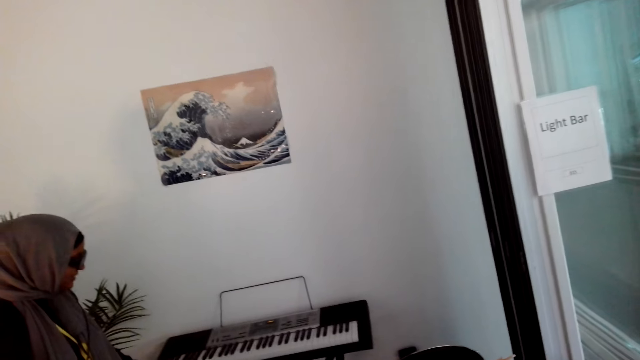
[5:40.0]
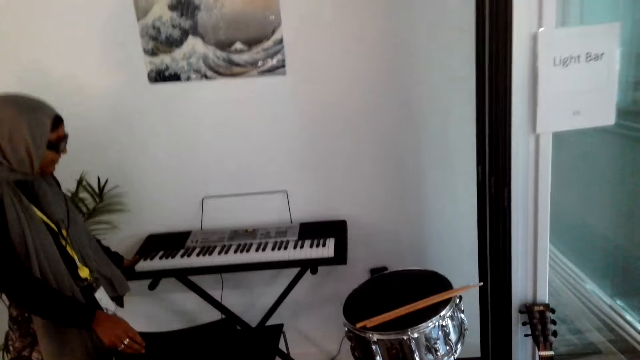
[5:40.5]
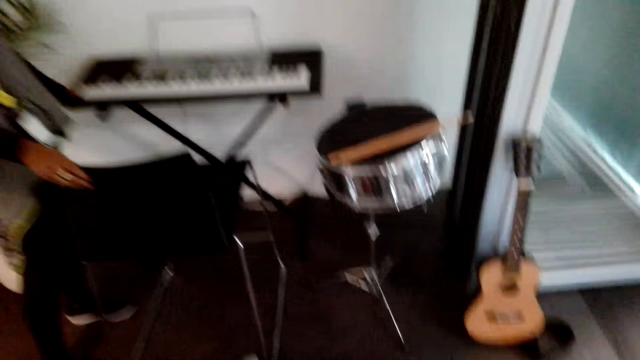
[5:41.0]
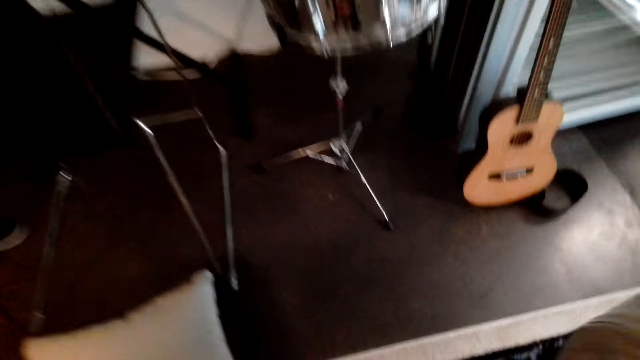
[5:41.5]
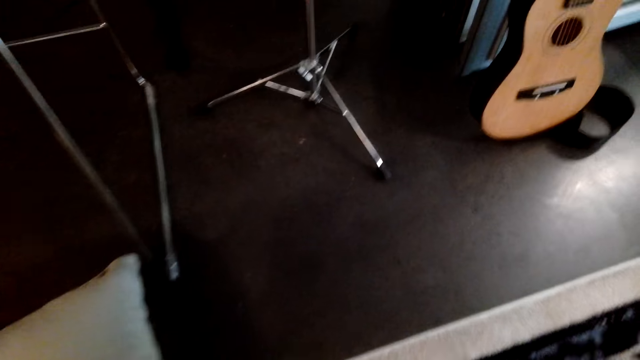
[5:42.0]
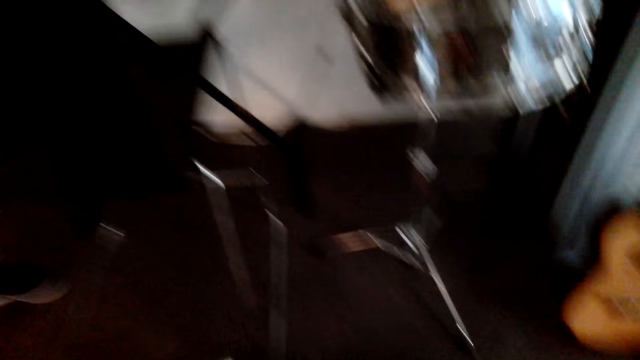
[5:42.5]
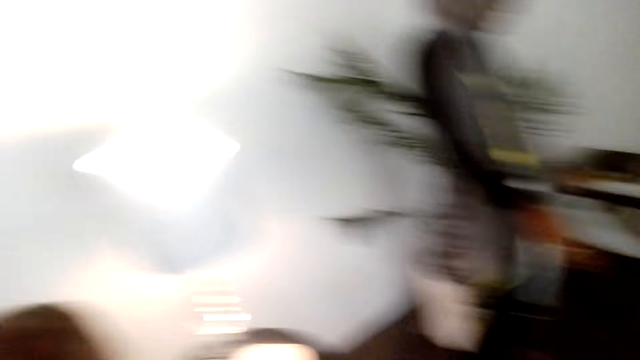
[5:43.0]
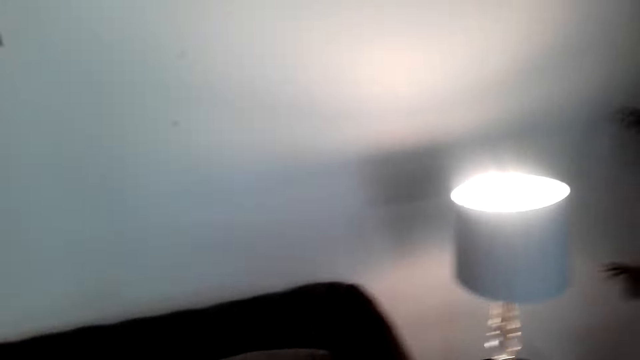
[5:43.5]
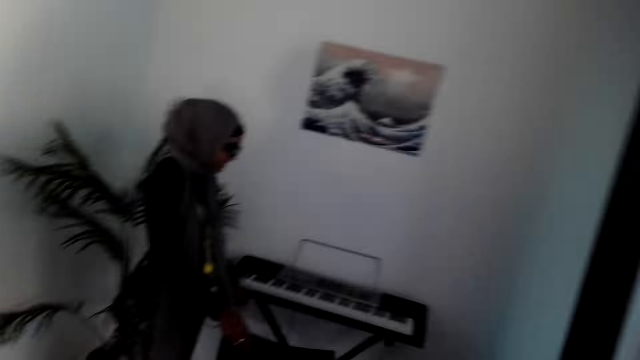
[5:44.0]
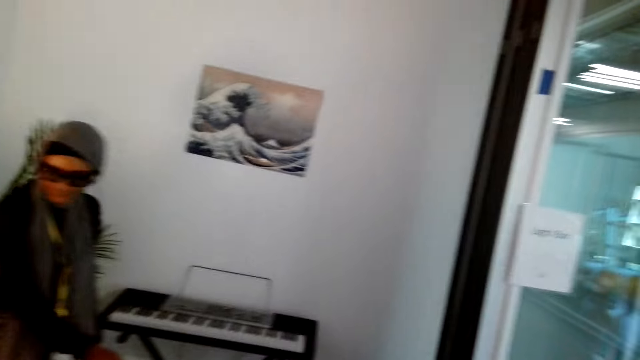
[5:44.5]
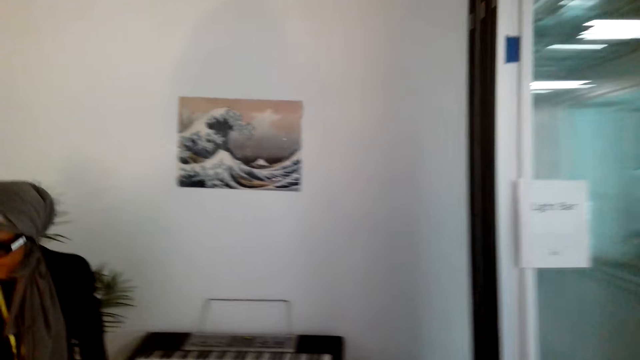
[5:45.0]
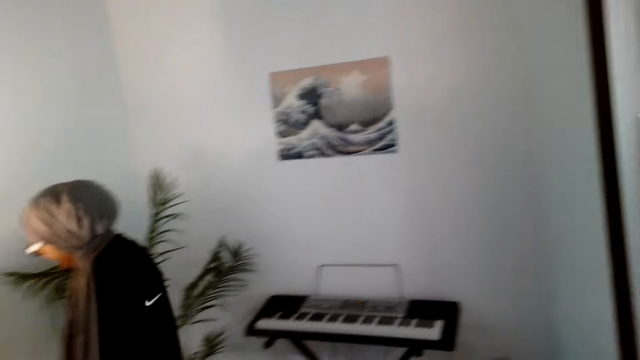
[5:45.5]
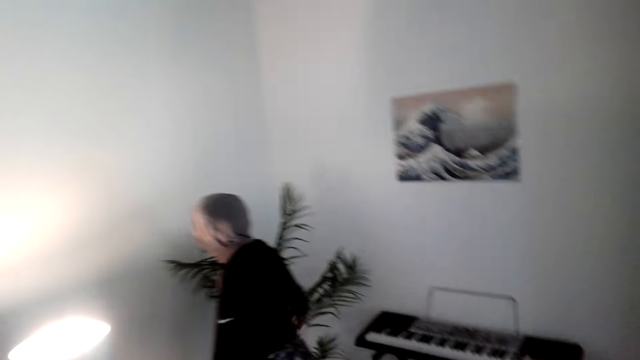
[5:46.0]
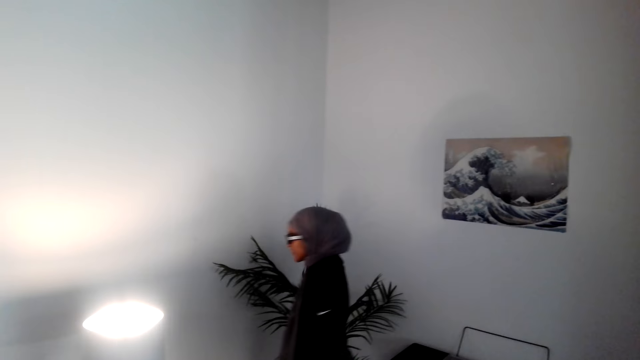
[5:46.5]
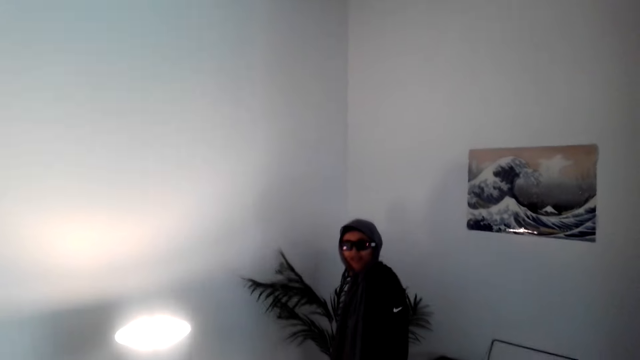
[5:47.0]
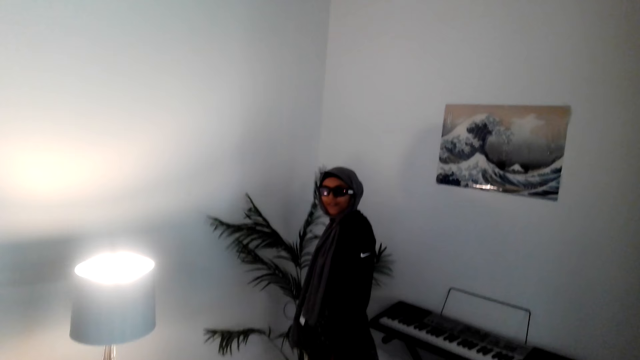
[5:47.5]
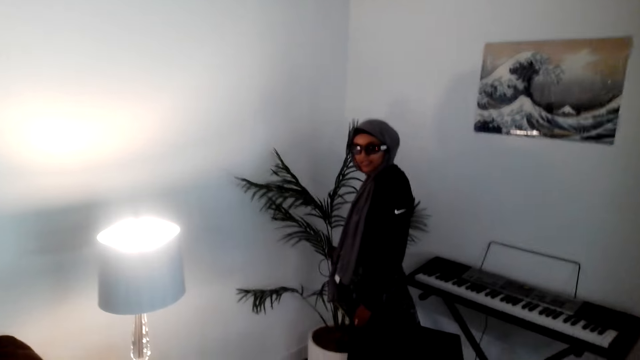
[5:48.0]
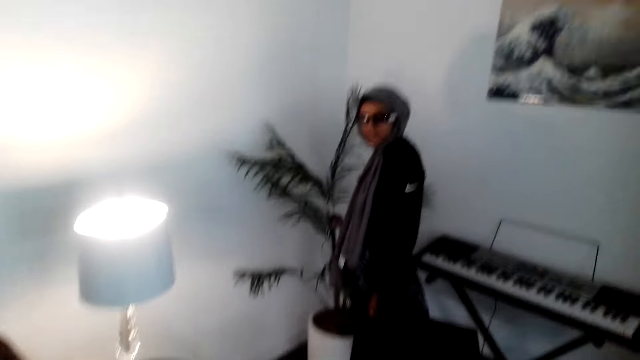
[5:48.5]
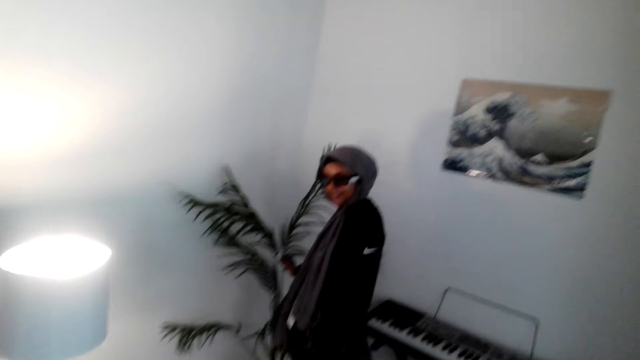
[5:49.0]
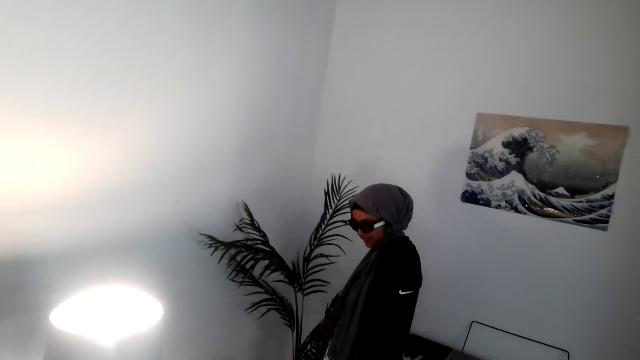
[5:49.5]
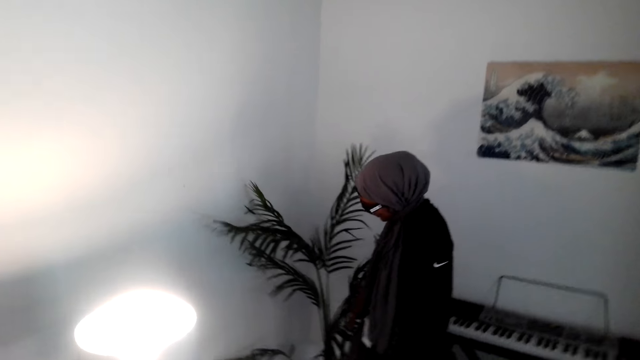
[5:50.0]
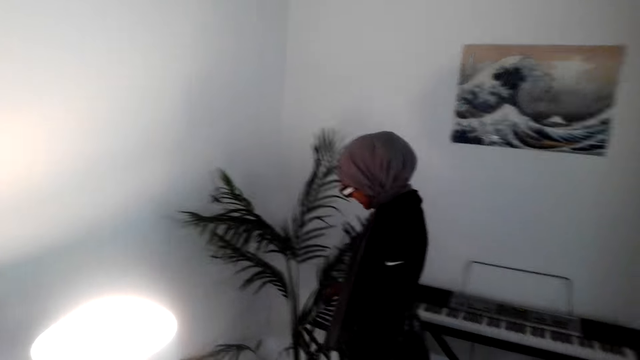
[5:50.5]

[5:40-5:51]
A female shows the chair to the camera wearer. The camera wearer looks around. The female shows the flower to the camera wearer.

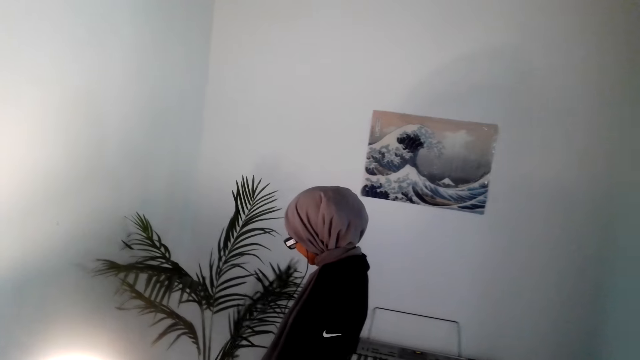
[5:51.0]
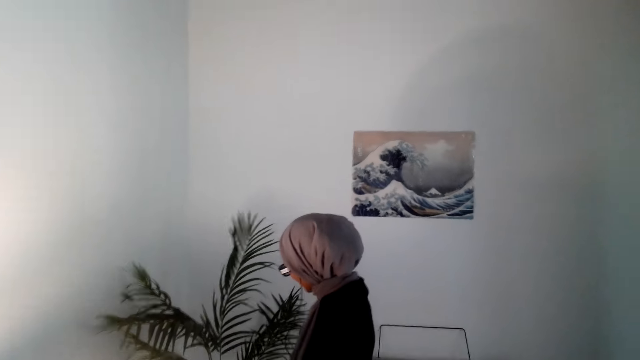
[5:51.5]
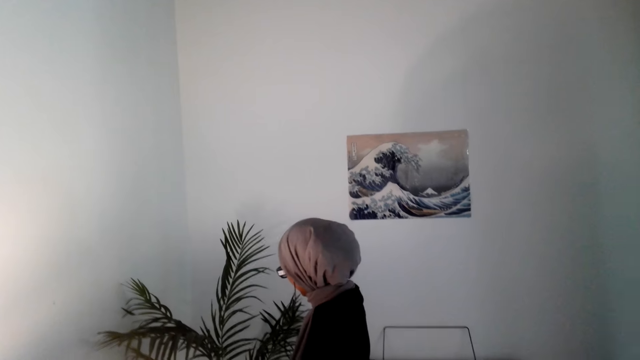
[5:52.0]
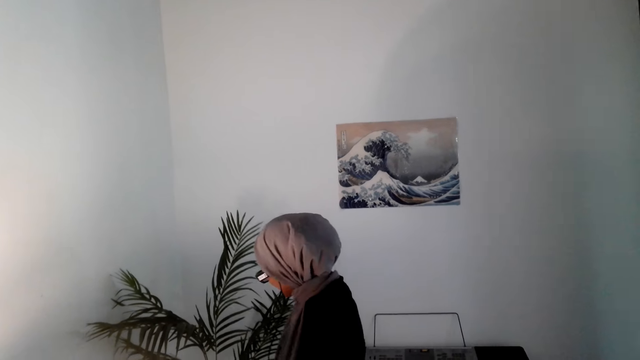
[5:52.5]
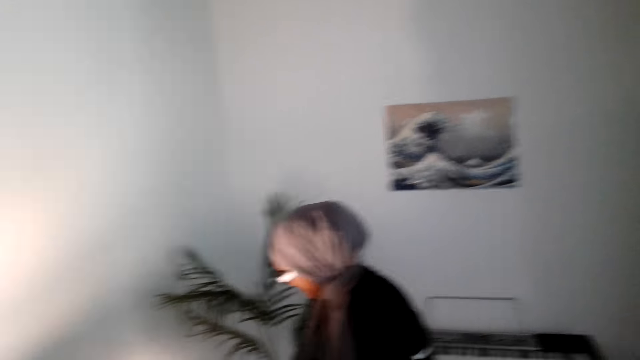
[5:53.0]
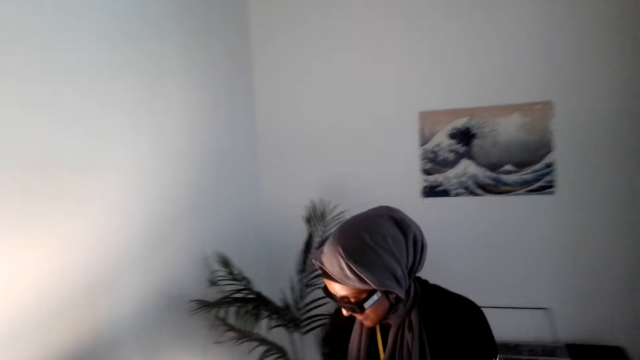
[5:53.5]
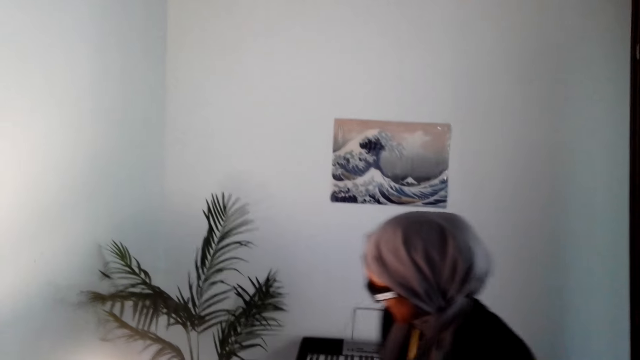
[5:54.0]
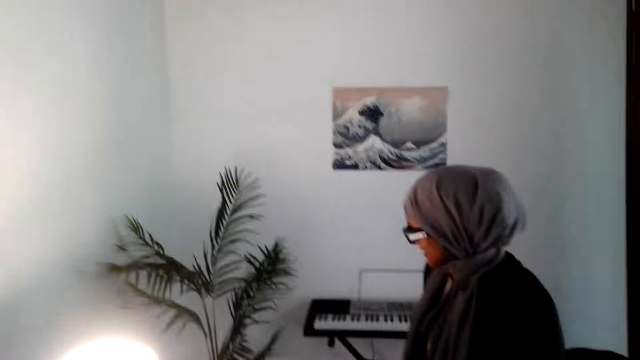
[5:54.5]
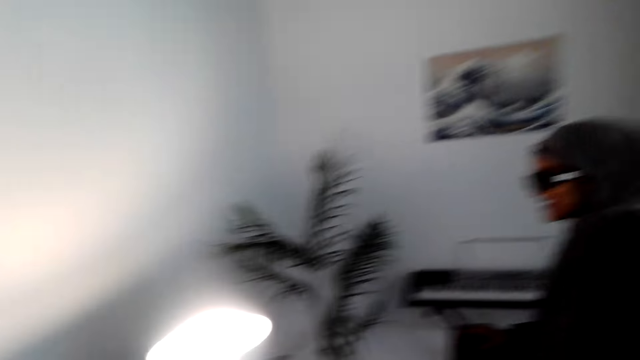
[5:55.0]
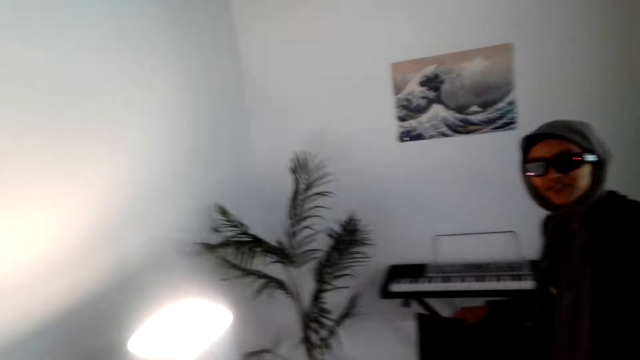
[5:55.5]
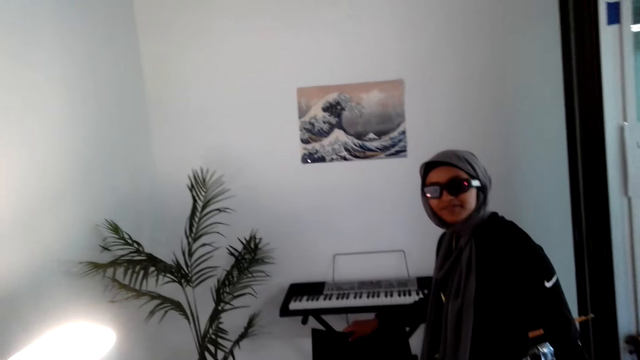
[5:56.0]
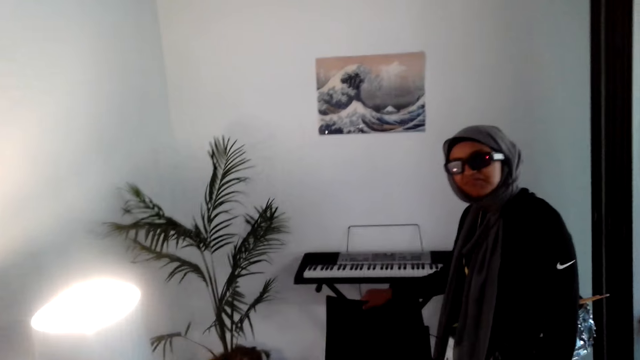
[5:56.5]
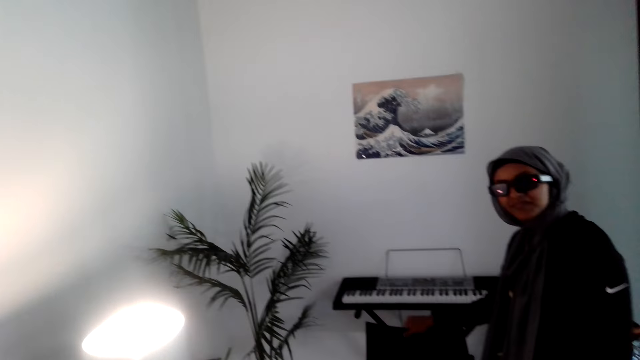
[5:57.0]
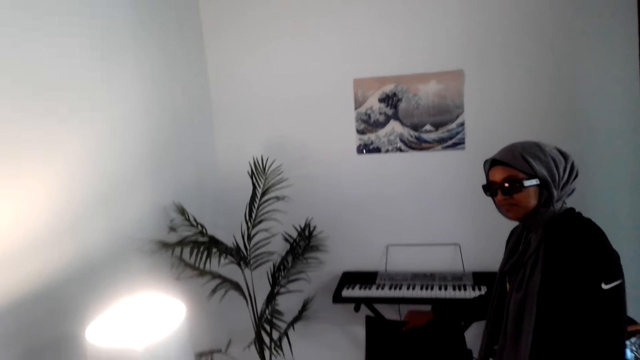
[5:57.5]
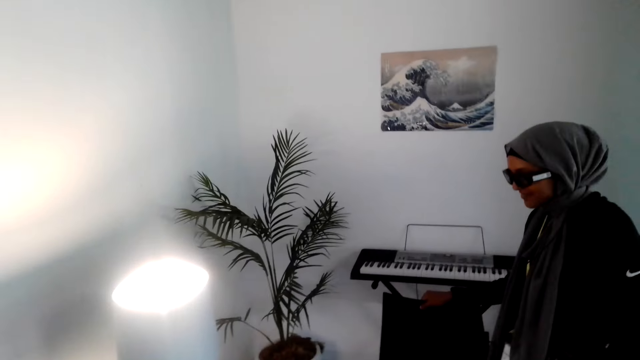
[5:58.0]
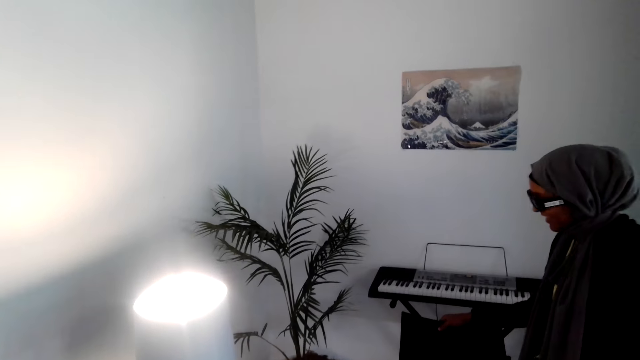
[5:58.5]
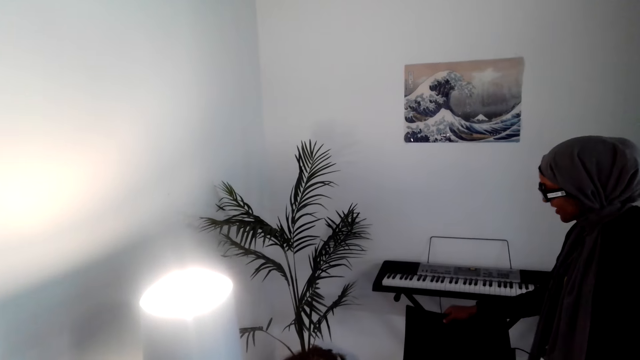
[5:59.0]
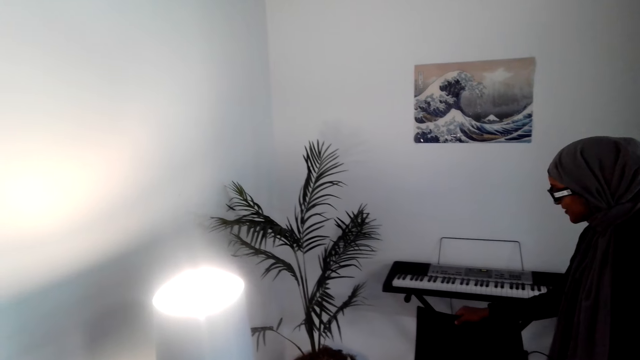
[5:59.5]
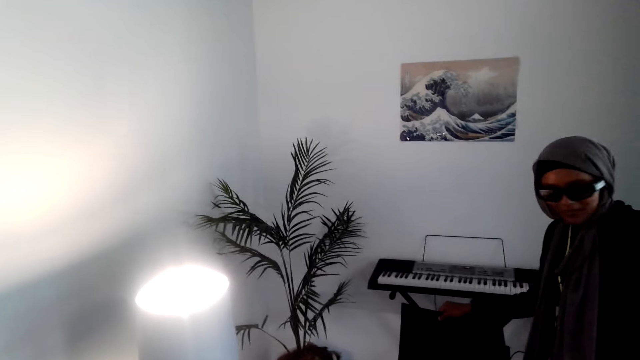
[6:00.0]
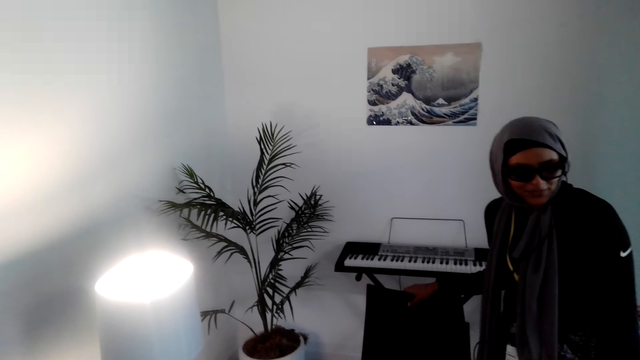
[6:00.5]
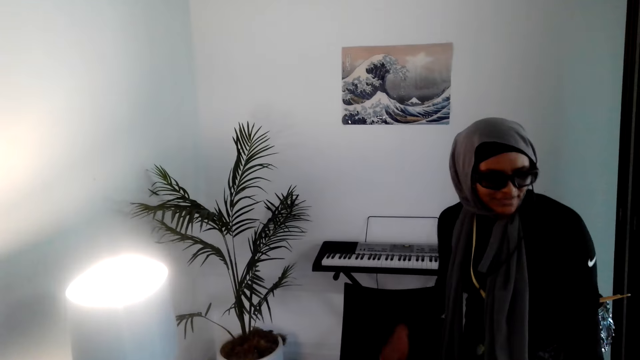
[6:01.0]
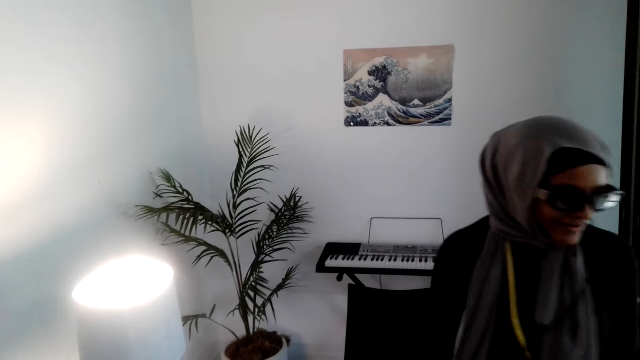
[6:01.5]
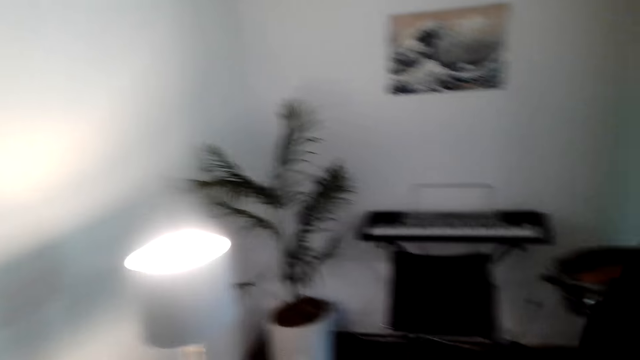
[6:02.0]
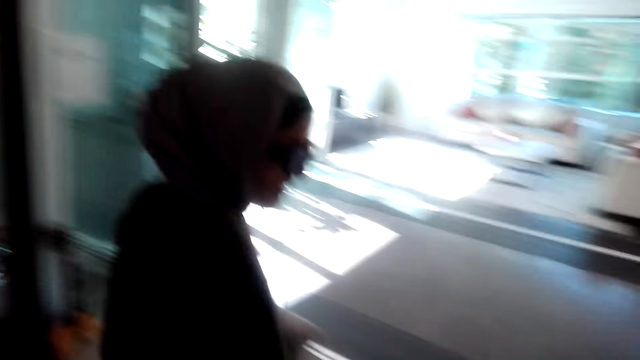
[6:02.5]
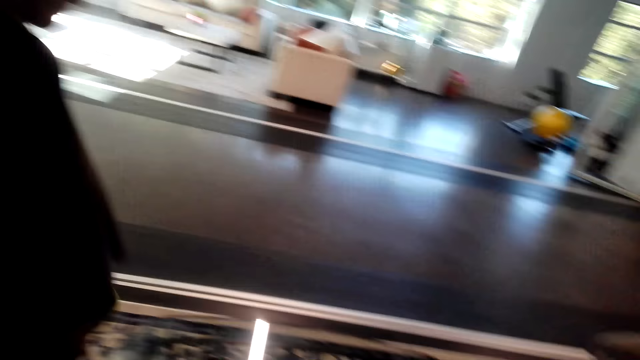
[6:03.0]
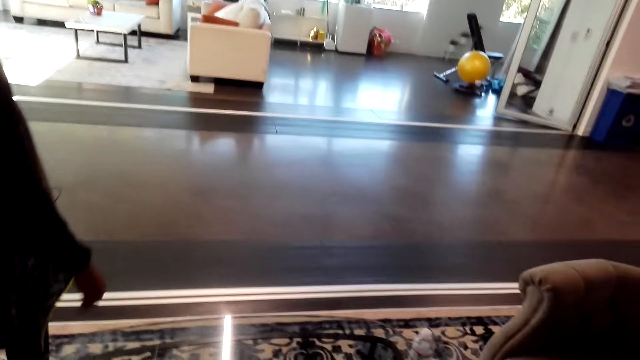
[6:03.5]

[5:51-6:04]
The camera wearer talks to a person.
